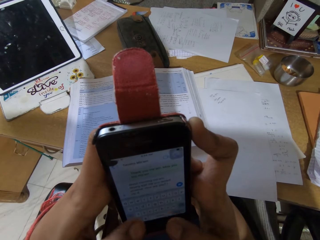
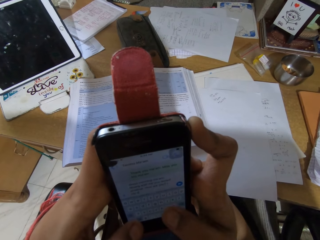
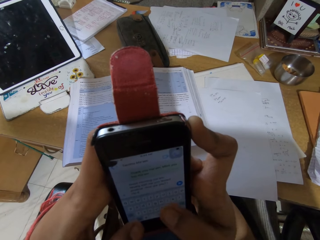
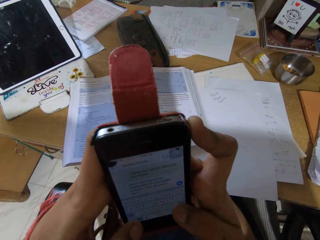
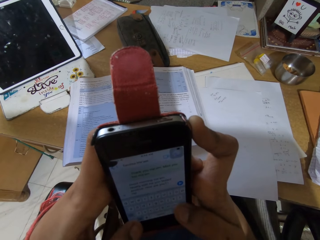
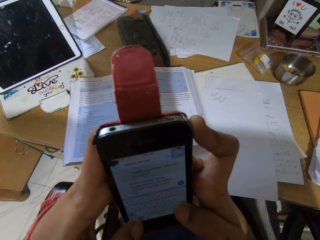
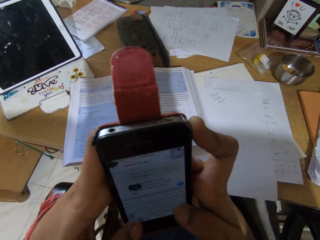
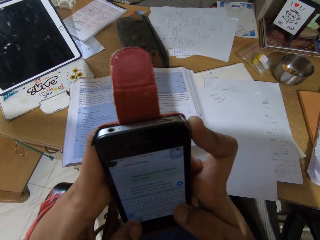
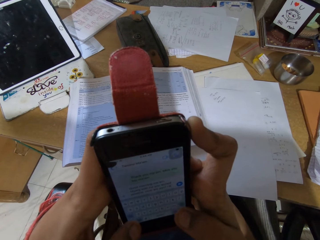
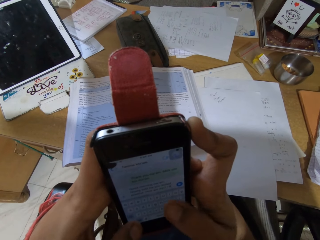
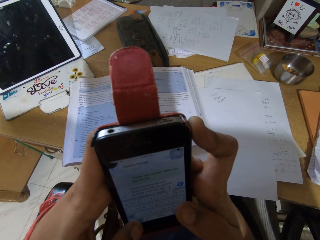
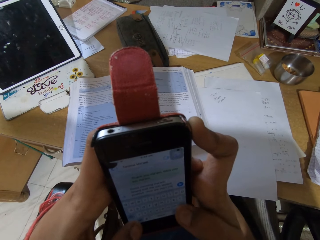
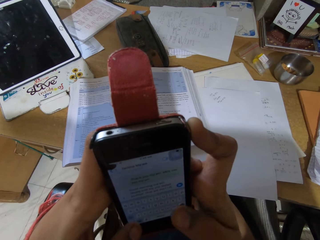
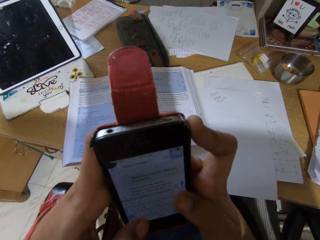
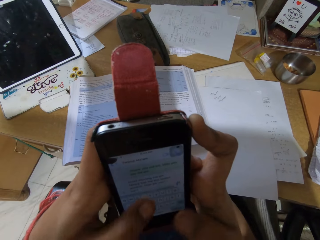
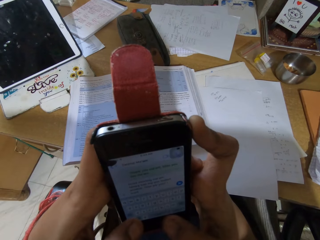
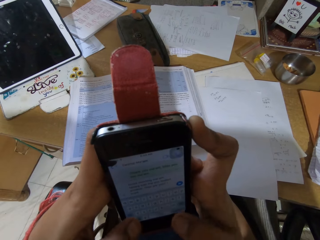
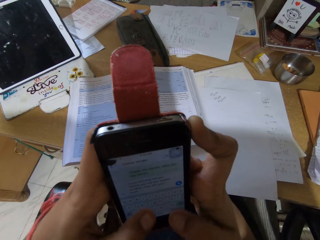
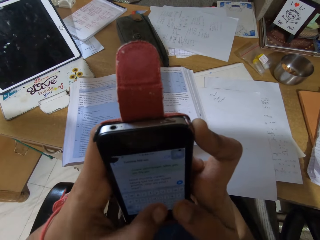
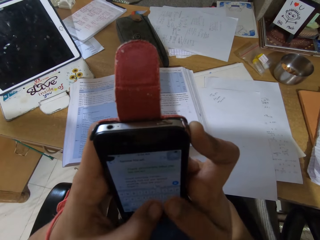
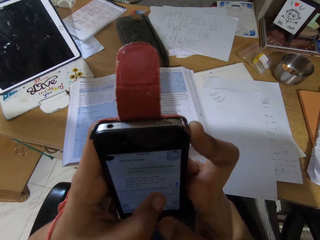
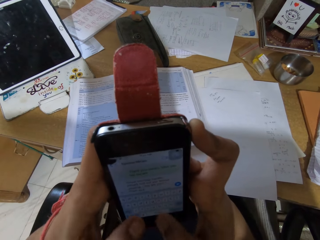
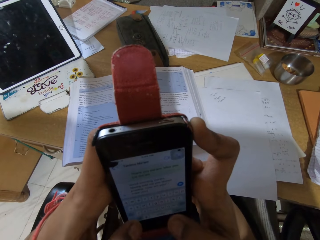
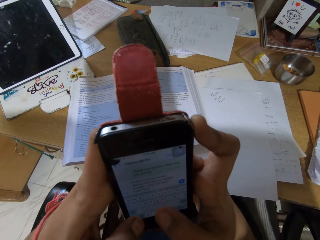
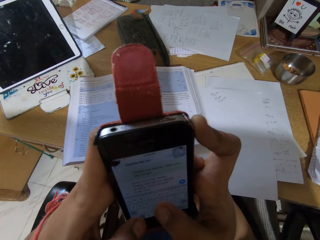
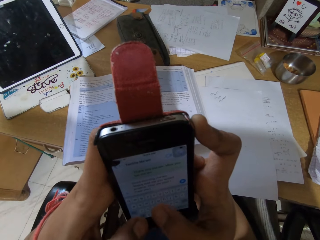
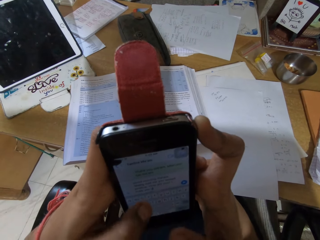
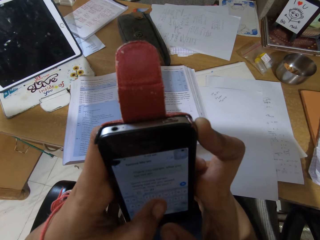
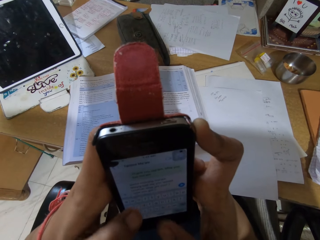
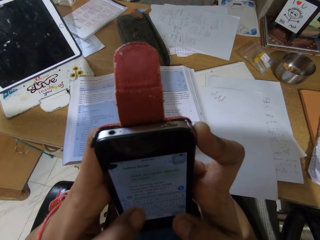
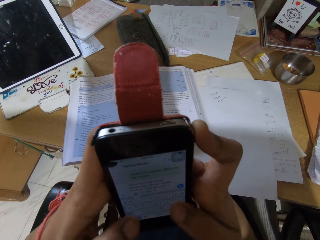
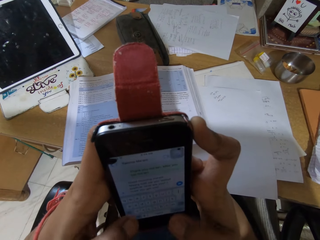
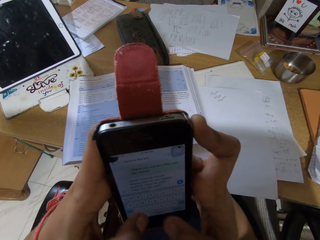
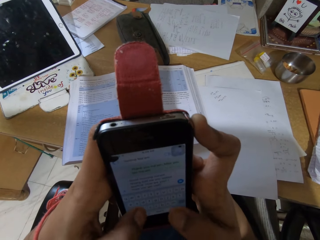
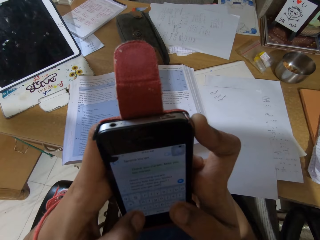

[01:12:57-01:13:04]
The camera wearer texts on the cell phone.

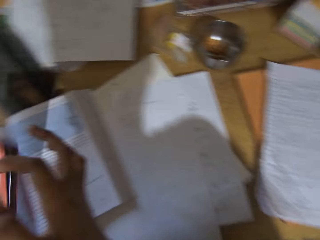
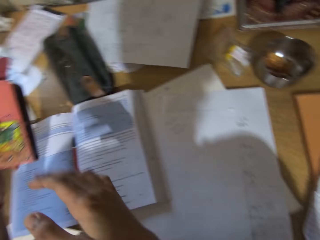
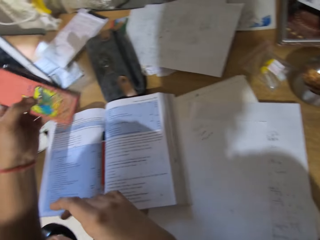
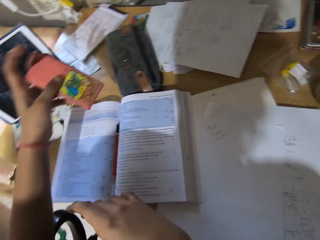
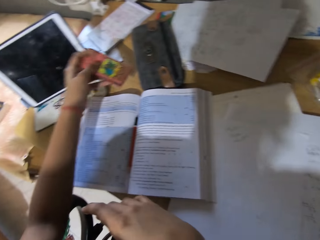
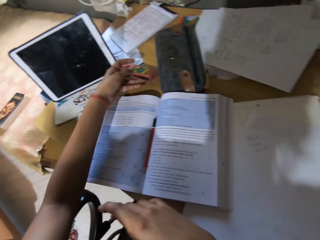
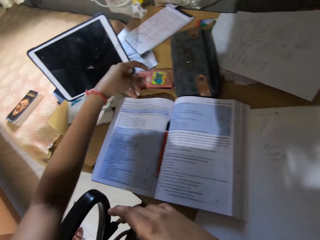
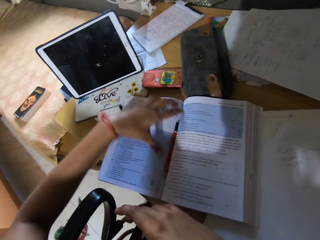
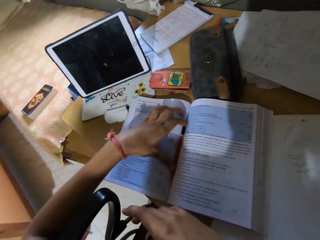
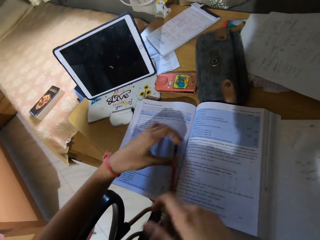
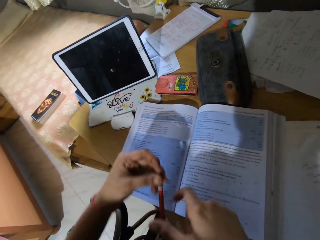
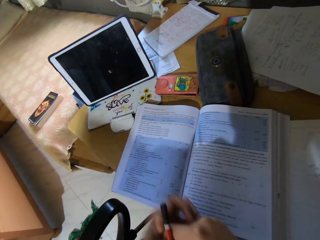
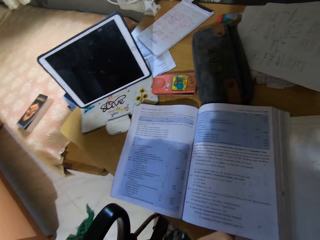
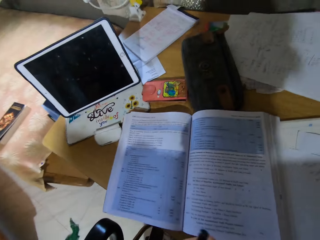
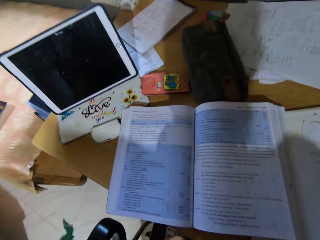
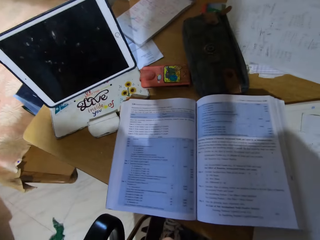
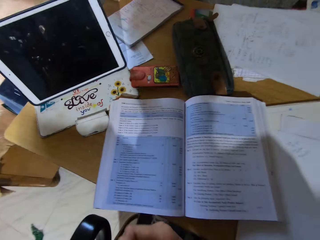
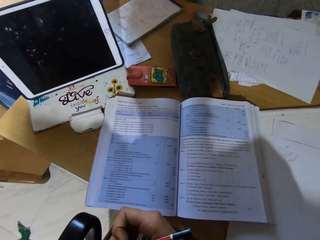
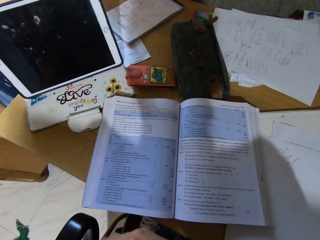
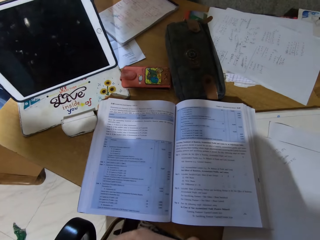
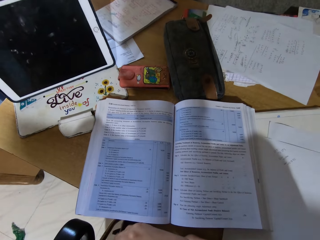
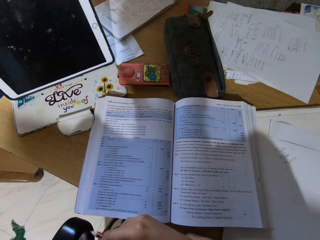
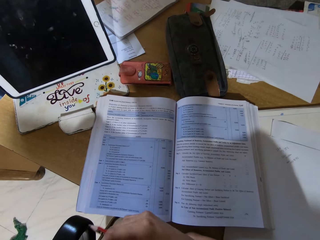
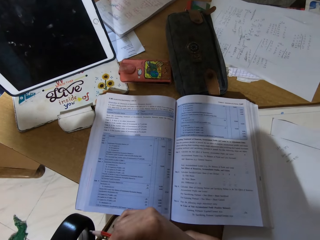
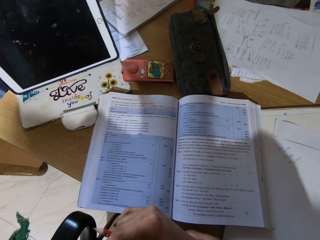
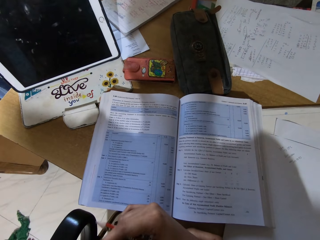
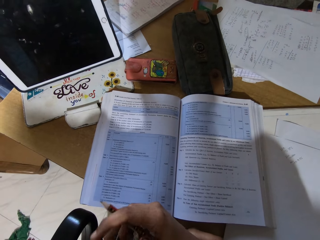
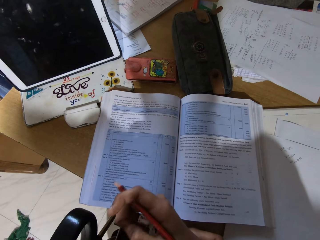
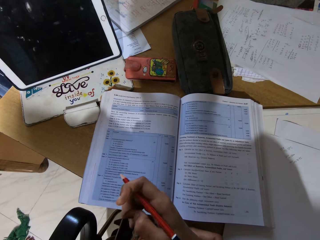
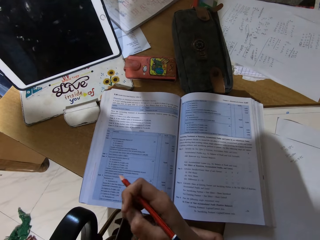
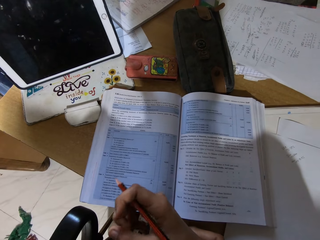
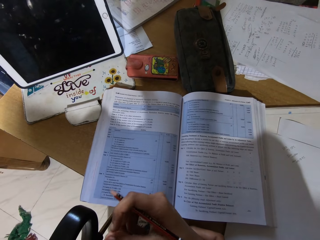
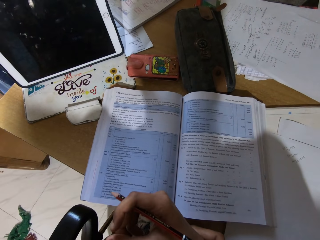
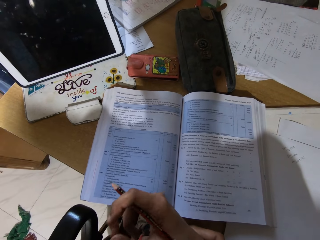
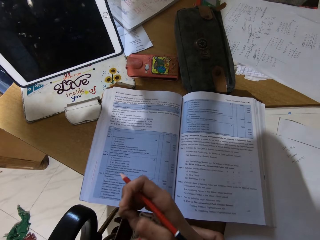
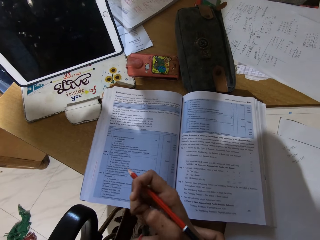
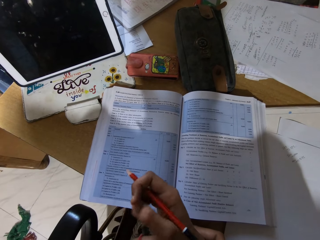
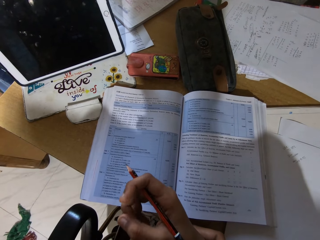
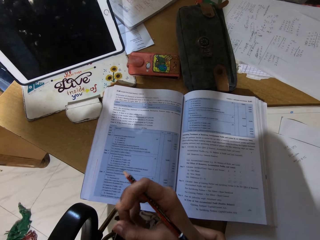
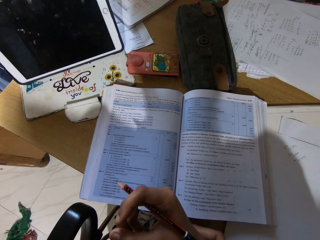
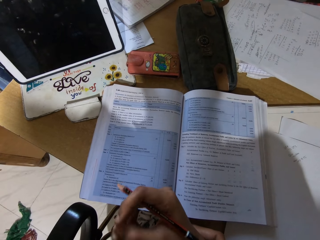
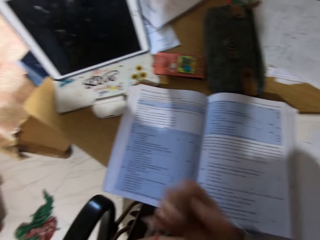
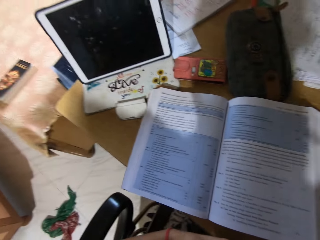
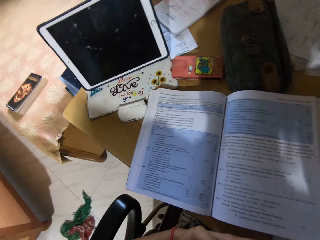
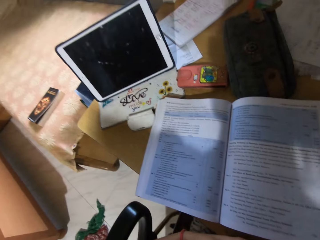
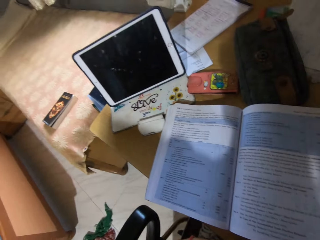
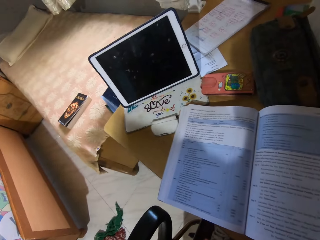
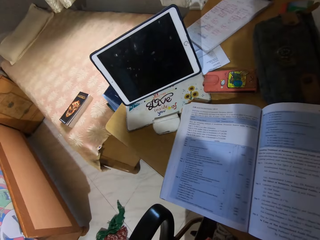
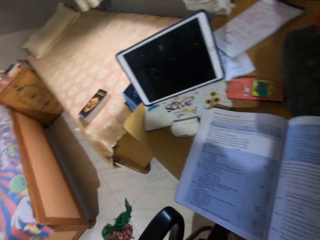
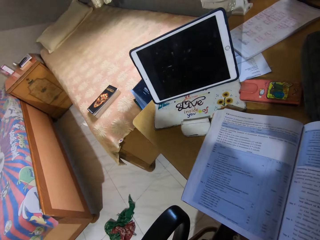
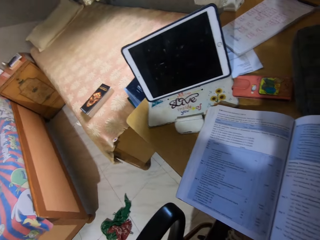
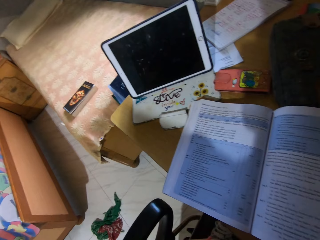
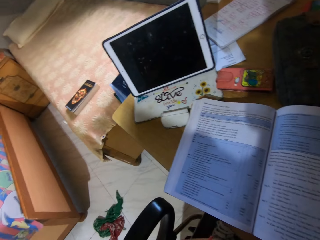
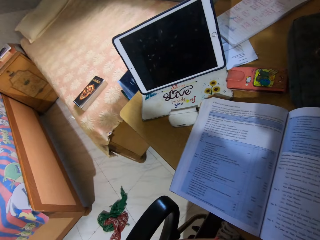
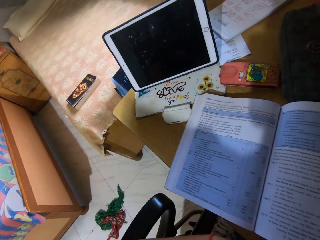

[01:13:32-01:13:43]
The camera wearer puts the cell phone on the table. They pick up the pencil on the book. They move the hand. They read from the textbook.

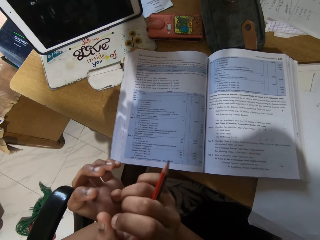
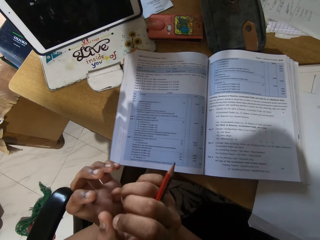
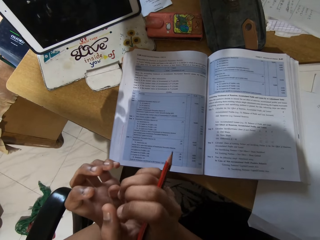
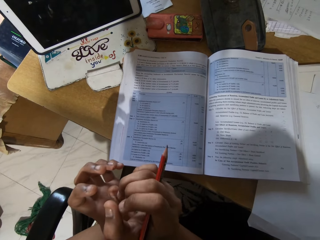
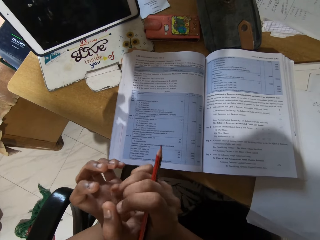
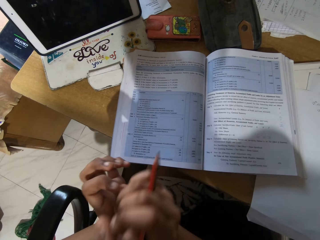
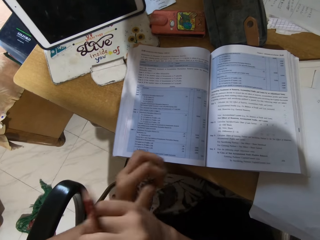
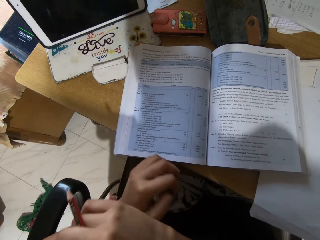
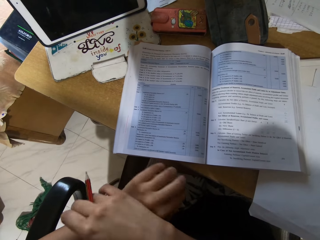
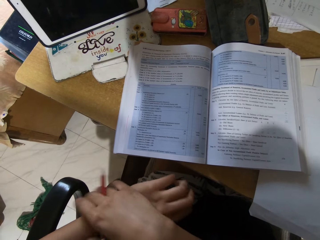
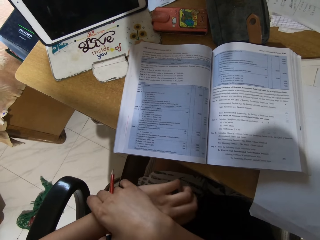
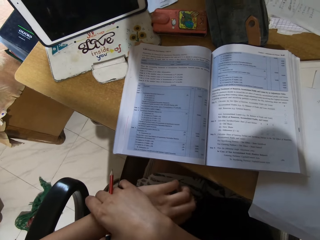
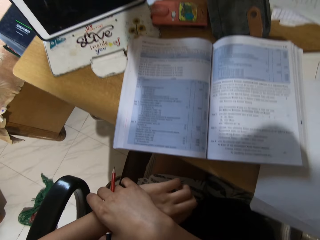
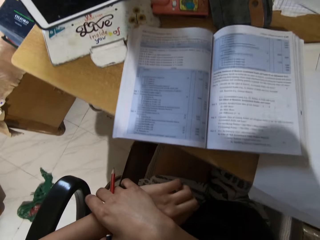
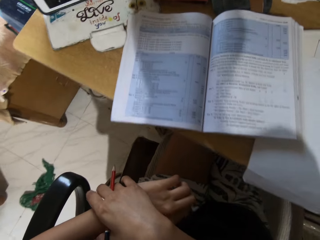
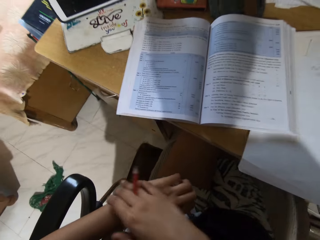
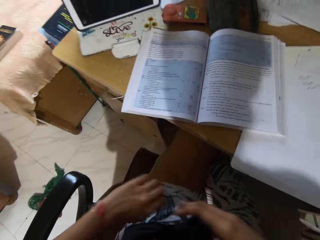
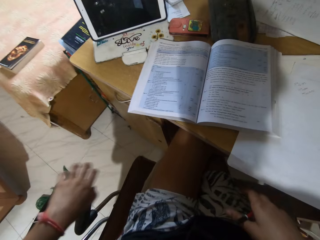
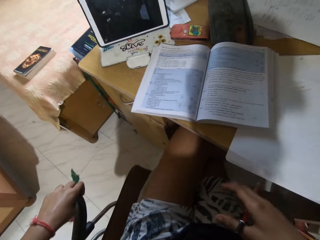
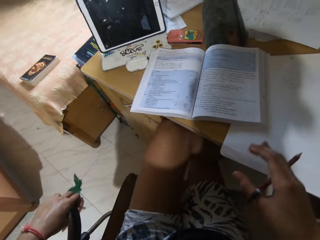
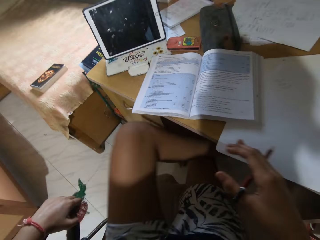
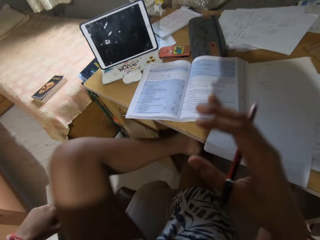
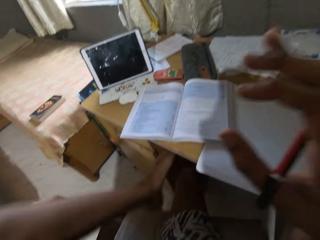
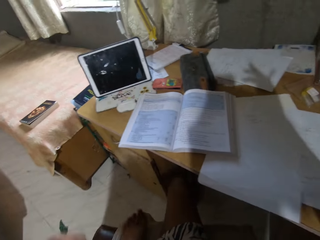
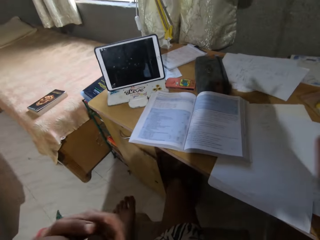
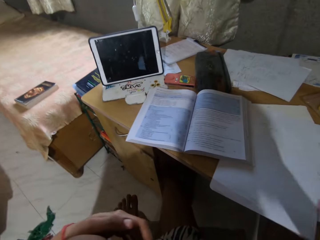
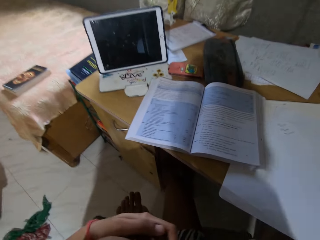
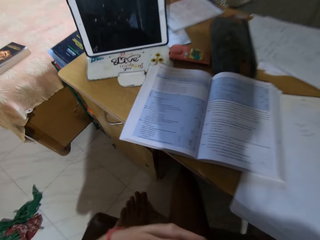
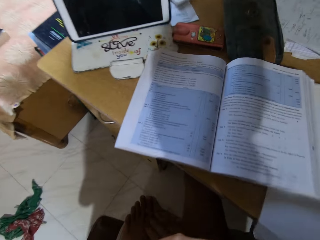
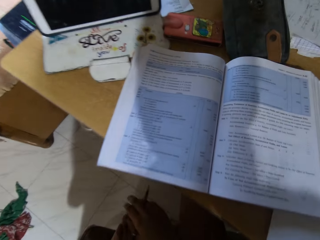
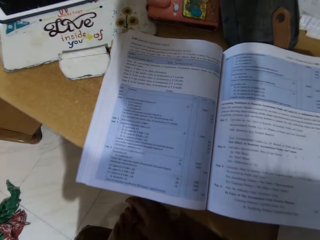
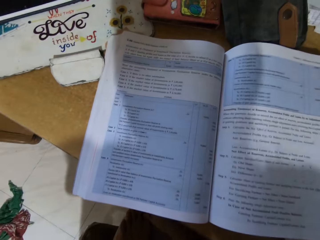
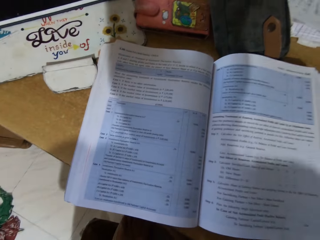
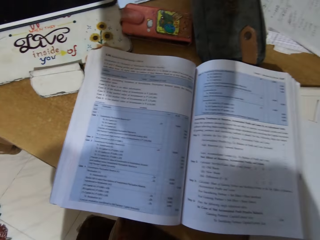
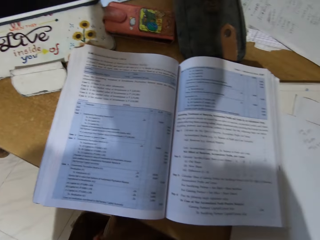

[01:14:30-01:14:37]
The camera wearer moves with the chair. She moves her leg.
